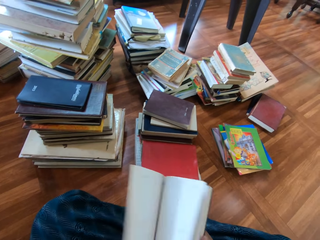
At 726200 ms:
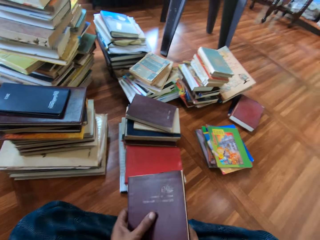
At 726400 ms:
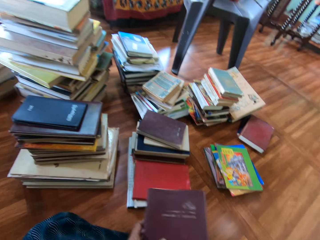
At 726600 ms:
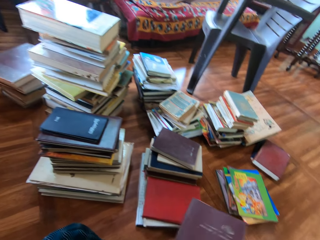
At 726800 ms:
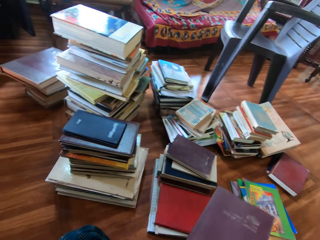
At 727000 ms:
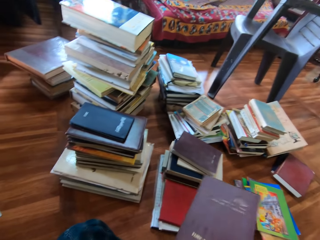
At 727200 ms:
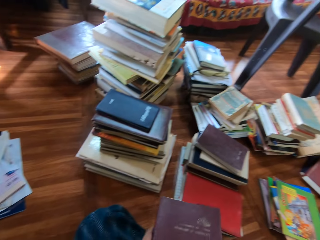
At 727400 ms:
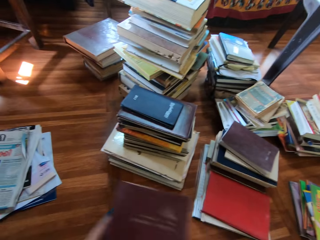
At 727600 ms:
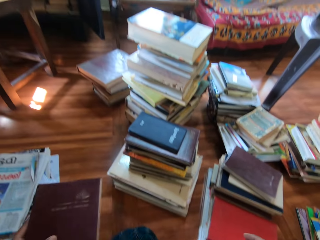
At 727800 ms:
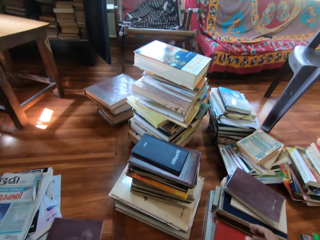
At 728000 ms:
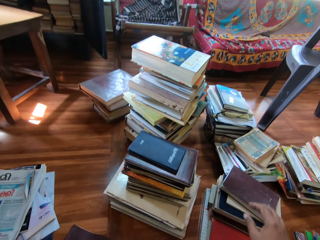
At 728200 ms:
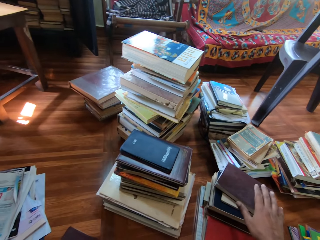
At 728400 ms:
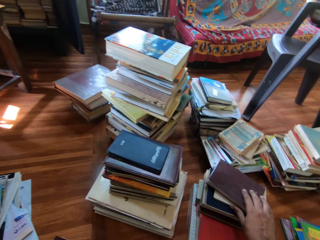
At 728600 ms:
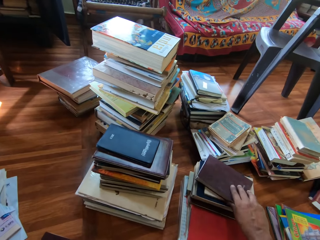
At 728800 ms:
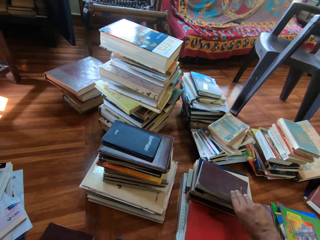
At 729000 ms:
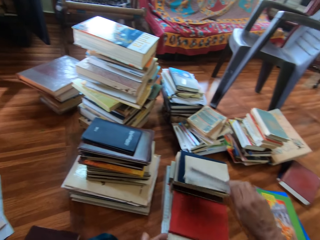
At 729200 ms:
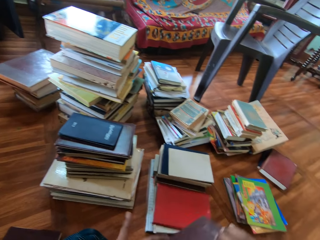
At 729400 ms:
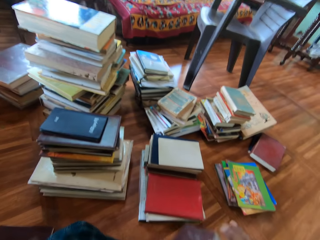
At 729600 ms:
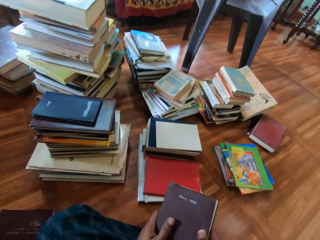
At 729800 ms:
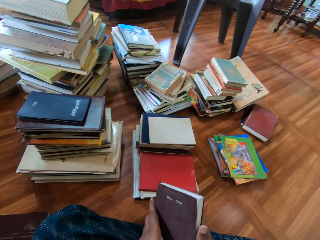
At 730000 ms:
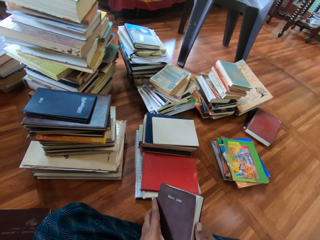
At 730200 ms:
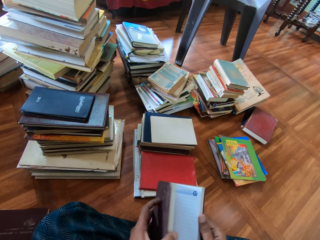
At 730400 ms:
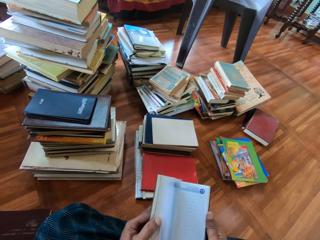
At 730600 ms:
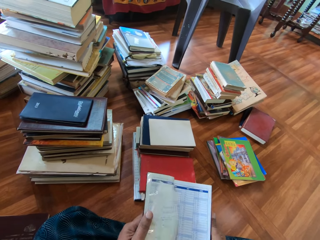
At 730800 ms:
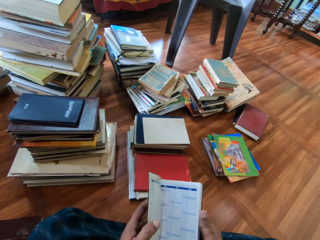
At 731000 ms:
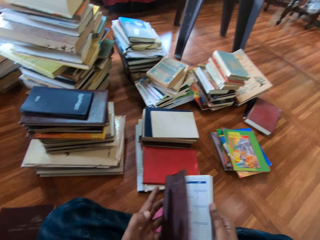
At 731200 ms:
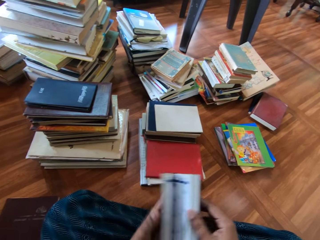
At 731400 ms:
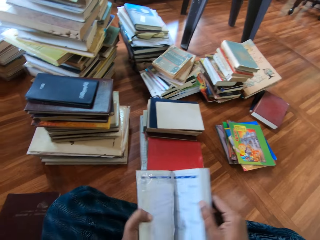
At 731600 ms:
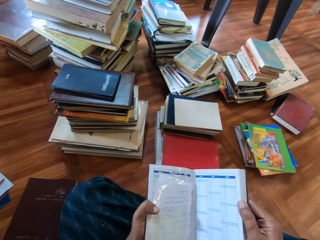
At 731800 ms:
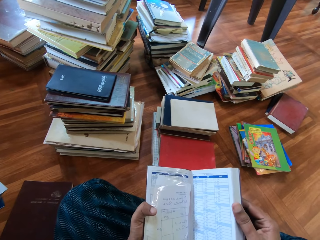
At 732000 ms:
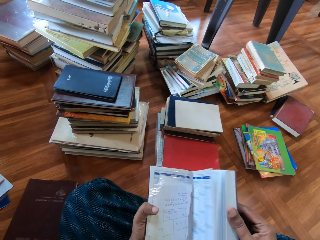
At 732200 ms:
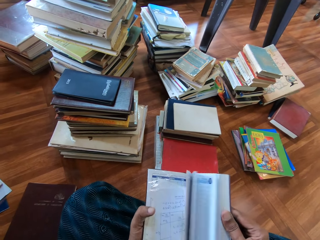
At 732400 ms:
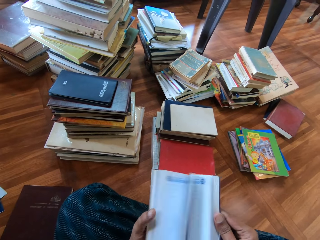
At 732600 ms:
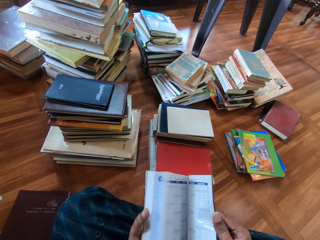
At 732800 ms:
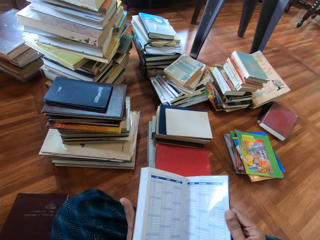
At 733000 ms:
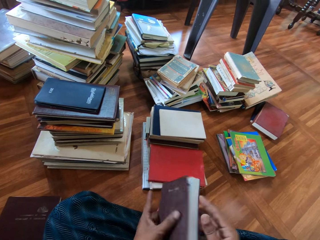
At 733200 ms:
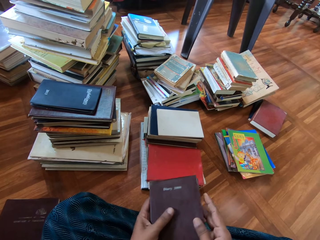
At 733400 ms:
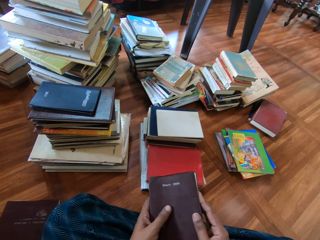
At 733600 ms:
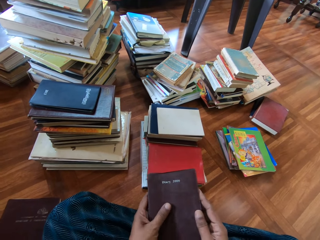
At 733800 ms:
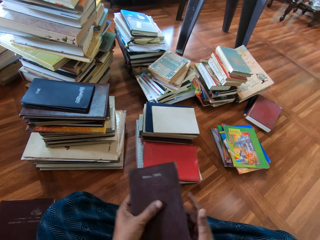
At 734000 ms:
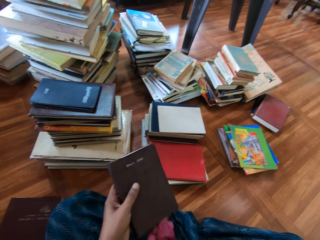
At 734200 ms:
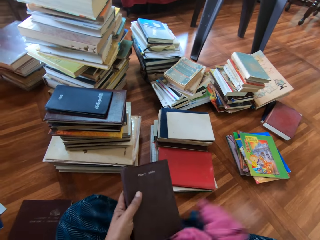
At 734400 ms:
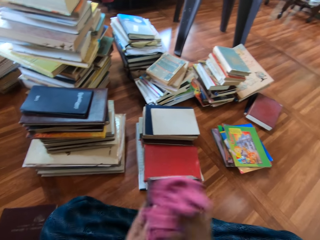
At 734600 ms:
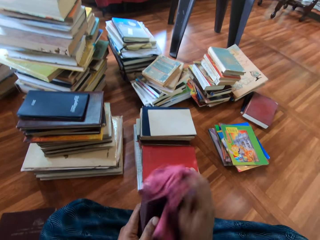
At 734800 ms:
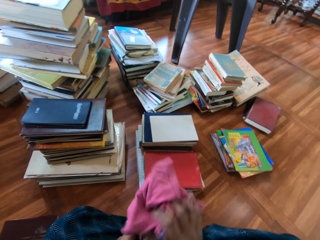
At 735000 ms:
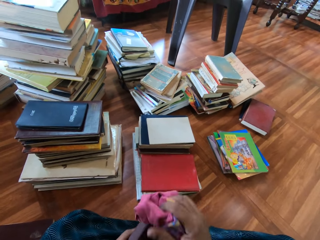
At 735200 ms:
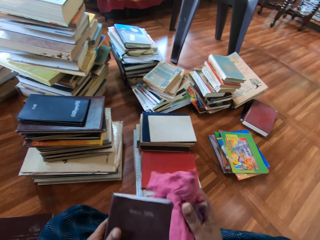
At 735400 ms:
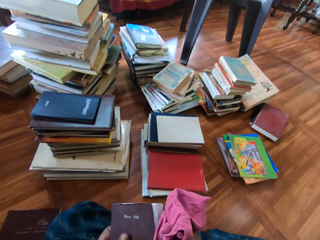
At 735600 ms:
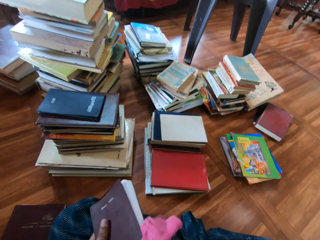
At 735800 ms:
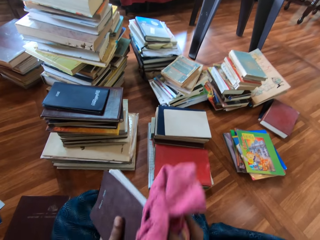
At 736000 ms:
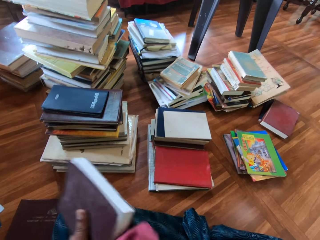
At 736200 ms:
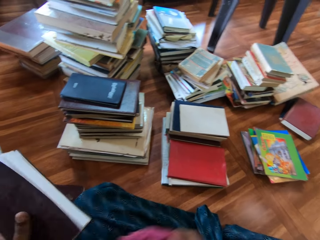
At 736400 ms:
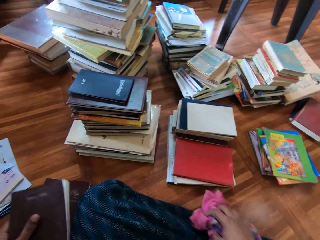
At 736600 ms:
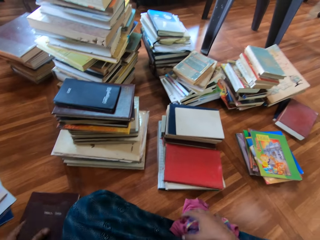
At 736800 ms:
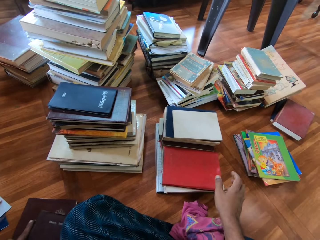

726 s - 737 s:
The camera wearer flips through the pages of the book in both hands with his right hand. He removes his right hand from the book in his left hand. He drops the book on the floor with his left hand. He picks up a book from the books on the floor with his right hand. He passes the book from his right hand to his left hand. He flips through the pages of the book in both hands with his left hand. He flips through the pages of the book in both hands with his right hand. He removes his right hand from the book in his left hand. He picks up the towel from his lap with his right hand. He cleans the book in his left hand with the towel in his right hand.

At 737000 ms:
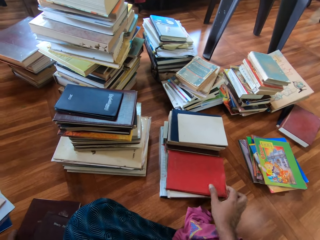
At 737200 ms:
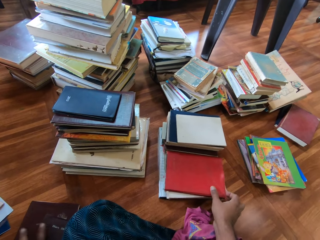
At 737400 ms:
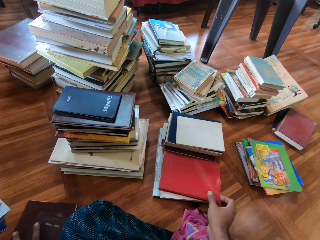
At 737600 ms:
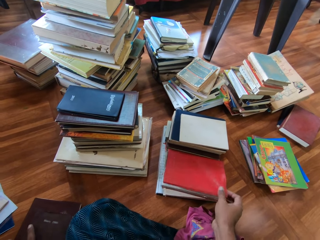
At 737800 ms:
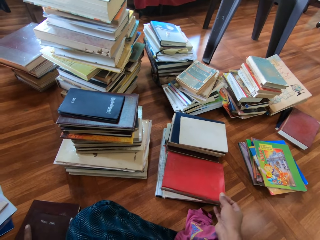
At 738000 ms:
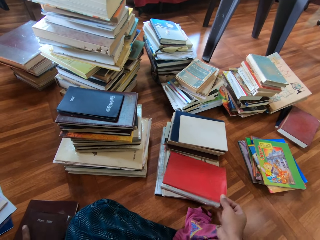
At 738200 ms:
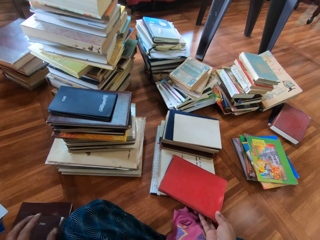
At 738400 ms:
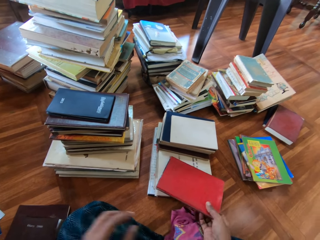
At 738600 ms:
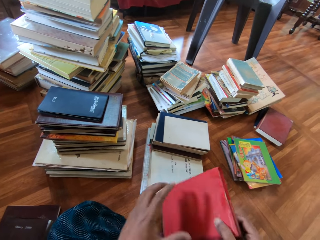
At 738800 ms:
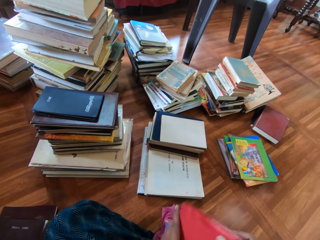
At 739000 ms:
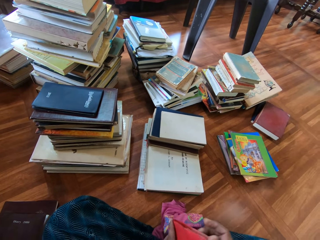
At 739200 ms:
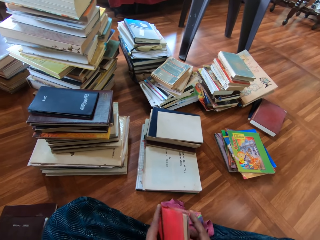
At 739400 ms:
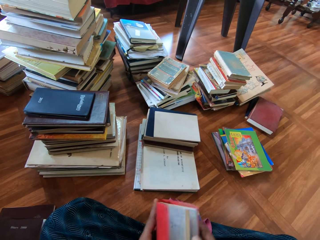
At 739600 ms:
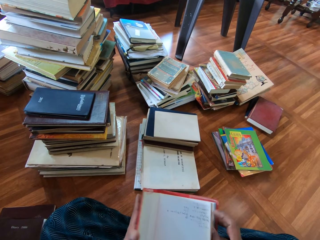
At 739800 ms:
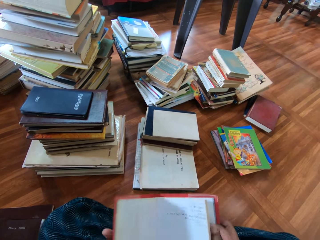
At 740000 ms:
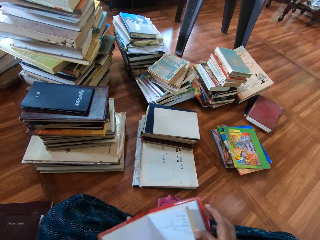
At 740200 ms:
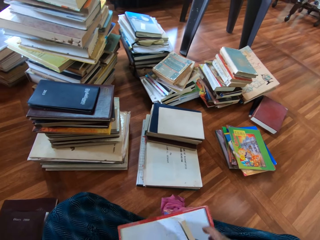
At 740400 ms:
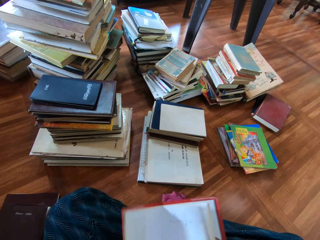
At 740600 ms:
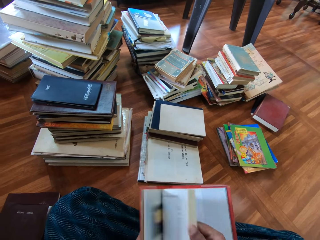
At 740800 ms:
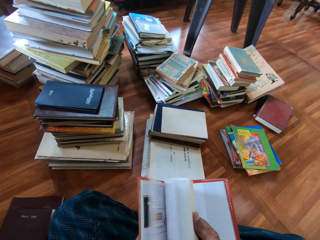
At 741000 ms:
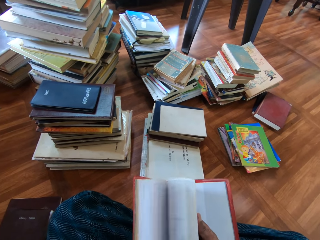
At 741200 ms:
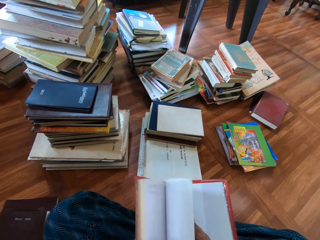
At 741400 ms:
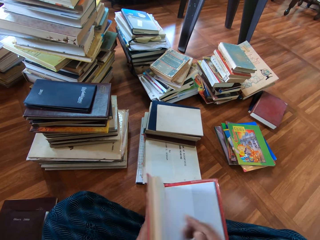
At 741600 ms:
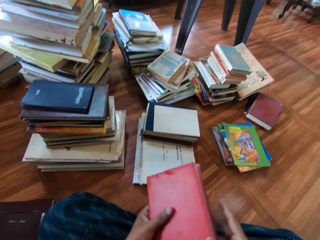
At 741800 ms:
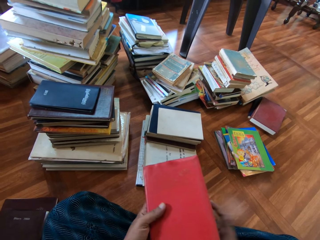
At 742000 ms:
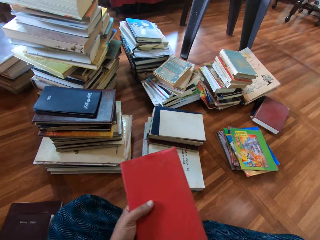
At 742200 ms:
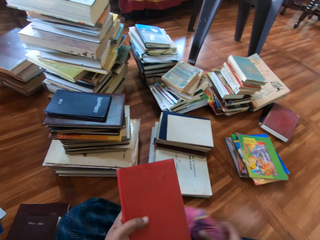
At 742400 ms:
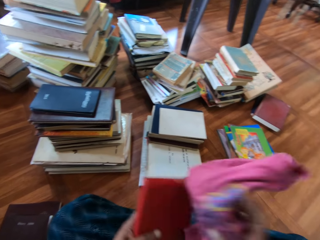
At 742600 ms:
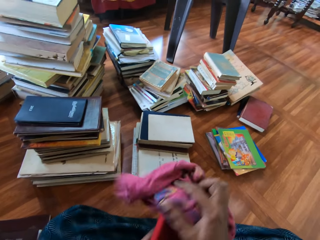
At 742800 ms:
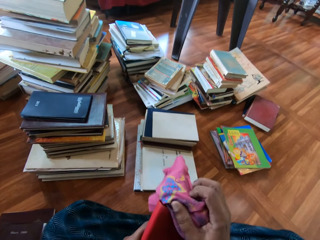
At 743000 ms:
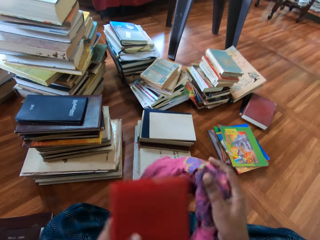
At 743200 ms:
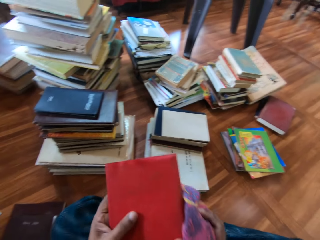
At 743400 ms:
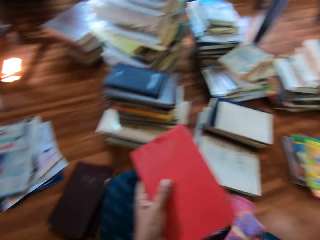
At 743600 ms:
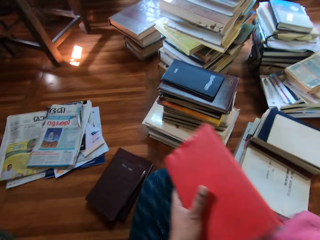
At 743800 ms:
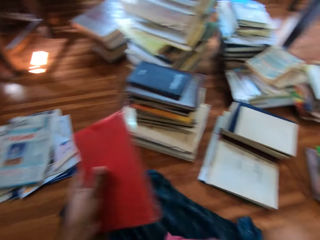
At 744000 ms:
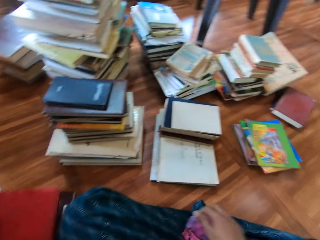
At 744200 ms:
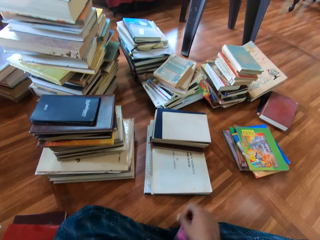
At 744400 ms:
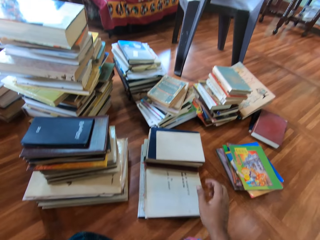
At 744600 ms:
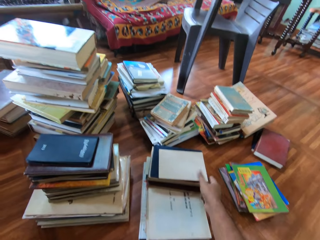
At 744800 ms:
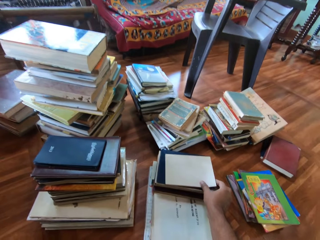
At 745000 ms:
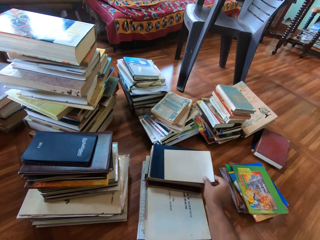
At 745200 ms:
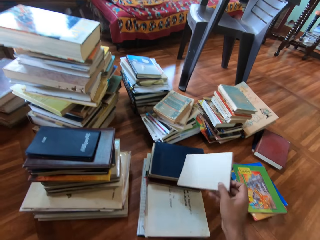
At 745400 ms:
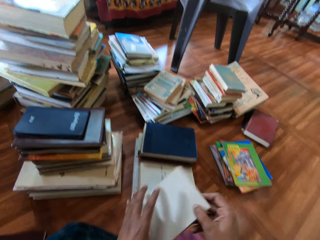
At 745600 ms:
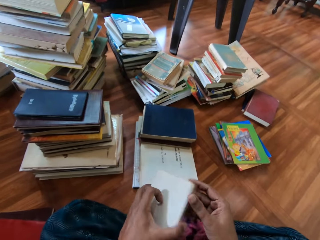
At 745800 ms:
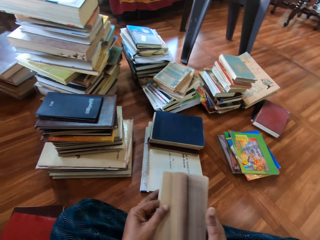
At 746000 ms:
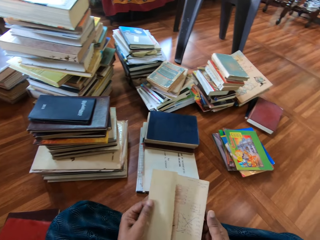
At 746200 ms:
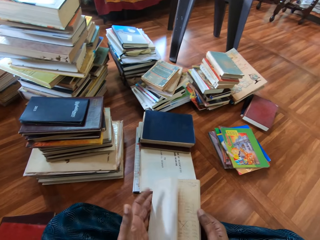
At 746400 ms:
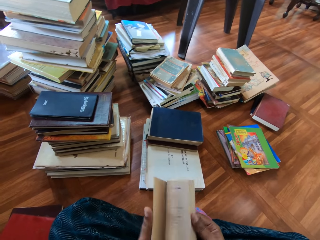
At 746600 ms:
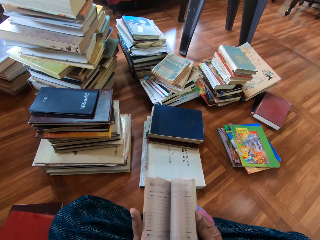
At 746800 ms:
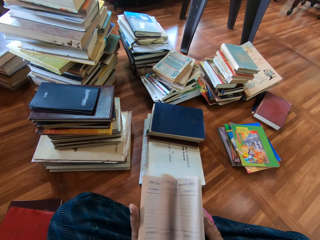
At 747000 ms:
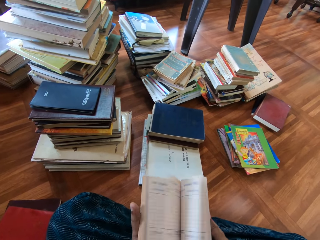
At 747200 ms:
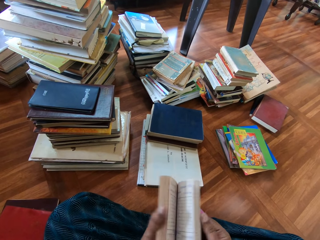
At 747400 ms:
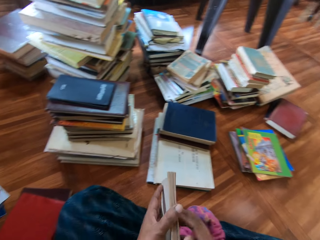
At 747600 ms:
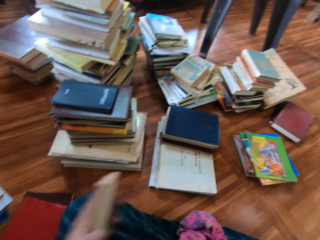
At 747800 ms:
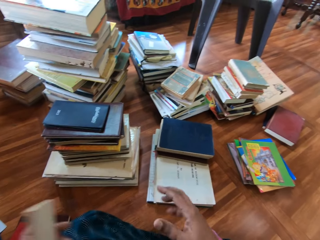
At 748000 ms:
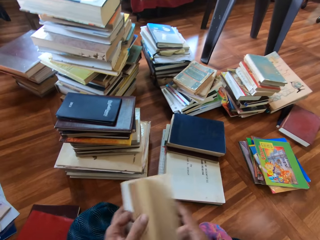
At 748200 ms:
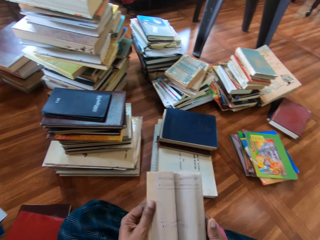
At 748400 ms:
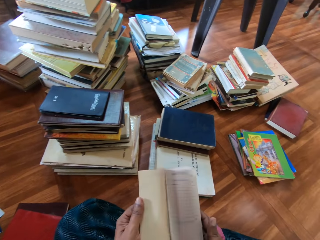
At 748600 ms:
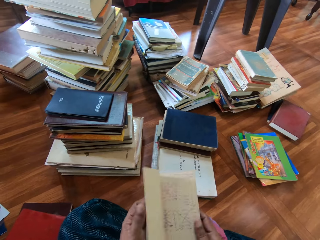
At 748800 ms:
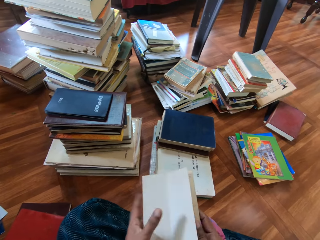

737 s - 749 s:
The camera wearer drops the towel on the floor with his right hand. He drops the book on the floor with his left hand. He picks up a book from the books on the floor with his right hand. He holds the book with both hands. He opens the book with both hands. He flips through the pages of the book in both hands with his right hand. He closes the book in both hands with his left hand. He removes his right hand from the book in his left hand. He picks up the towel from the floor with his right hand. He cleans the book in his left hand with the towel in his right hand. He drops the towel on the floor with his right hand. He drops the book on the books on the floor with his left hand. He picks up a book from the books on the floor with his right hand. He passes the book from his right hand to his left hand. He flips through the pages of the book in both hands with his left hand. He flips through the pages of the book in both hands with his right hand. He removes his right hand from the book in his left hand. He flips through the pages of the book in both hands with his left hand.
